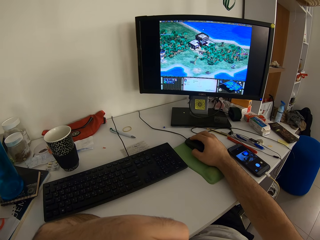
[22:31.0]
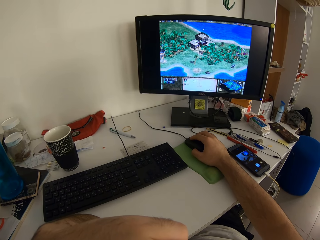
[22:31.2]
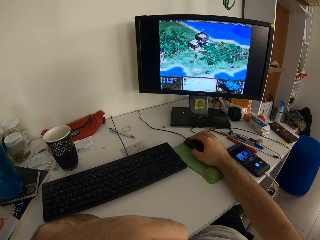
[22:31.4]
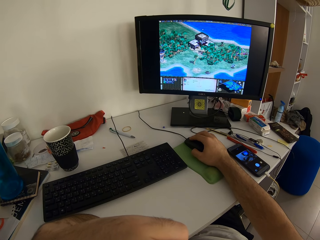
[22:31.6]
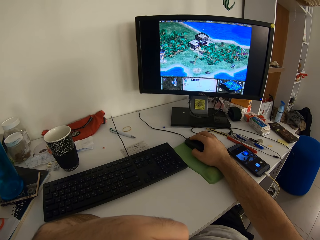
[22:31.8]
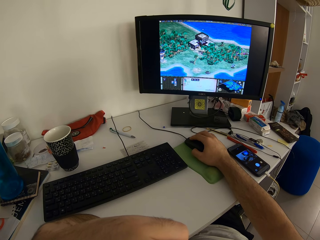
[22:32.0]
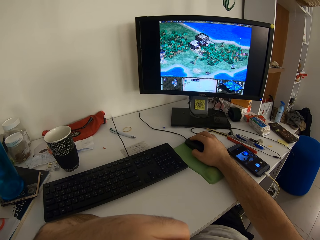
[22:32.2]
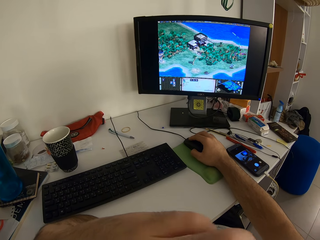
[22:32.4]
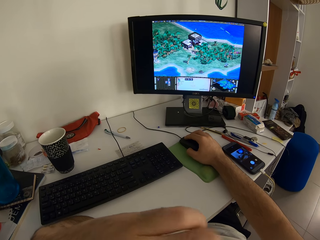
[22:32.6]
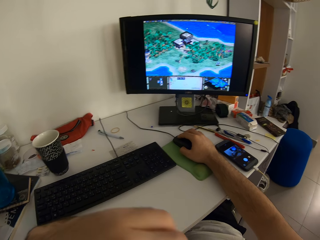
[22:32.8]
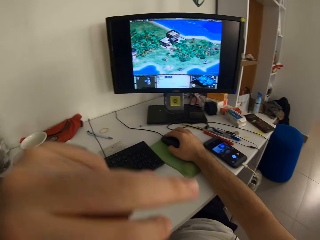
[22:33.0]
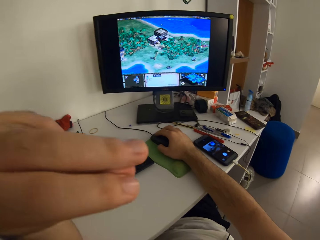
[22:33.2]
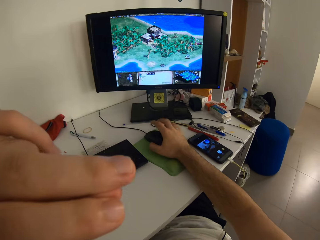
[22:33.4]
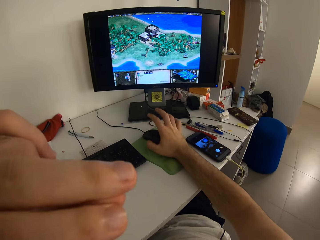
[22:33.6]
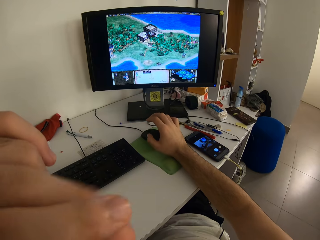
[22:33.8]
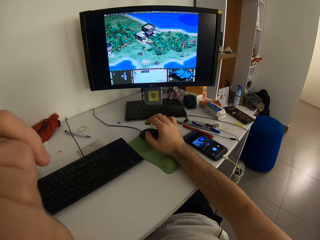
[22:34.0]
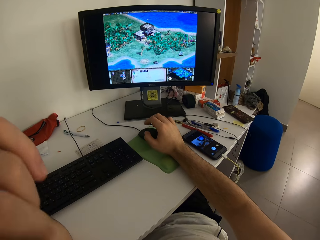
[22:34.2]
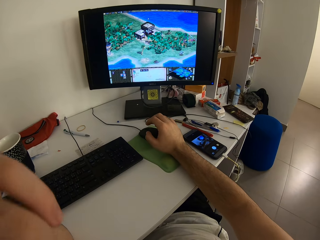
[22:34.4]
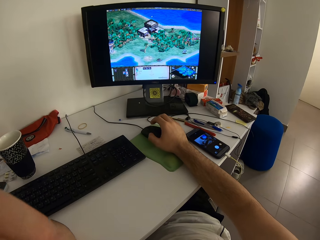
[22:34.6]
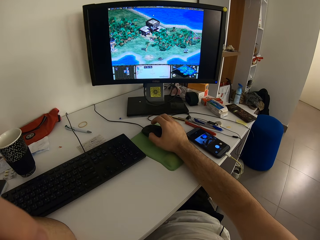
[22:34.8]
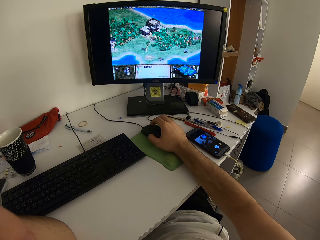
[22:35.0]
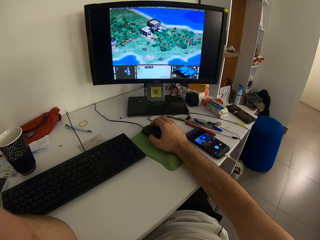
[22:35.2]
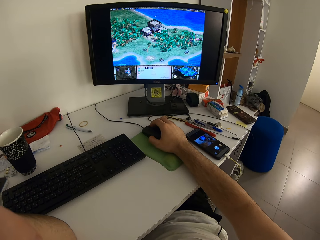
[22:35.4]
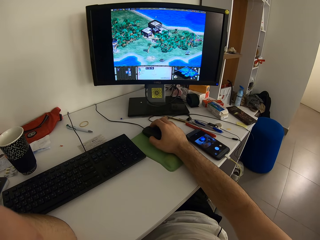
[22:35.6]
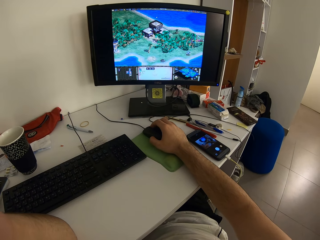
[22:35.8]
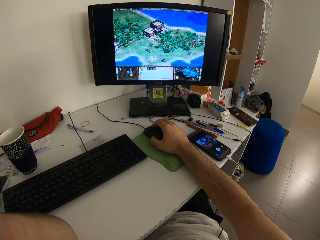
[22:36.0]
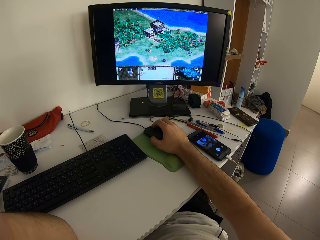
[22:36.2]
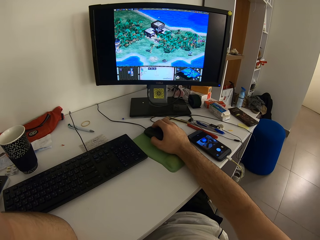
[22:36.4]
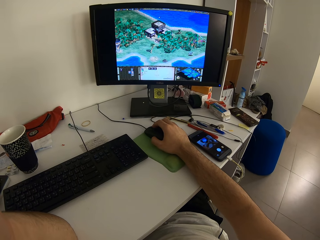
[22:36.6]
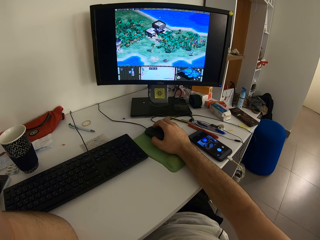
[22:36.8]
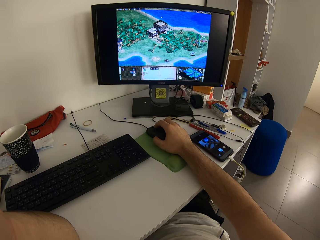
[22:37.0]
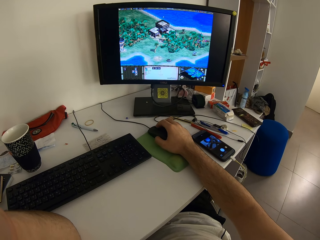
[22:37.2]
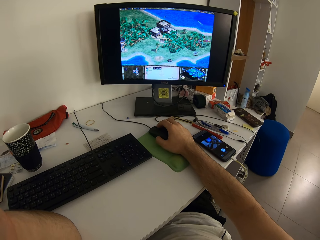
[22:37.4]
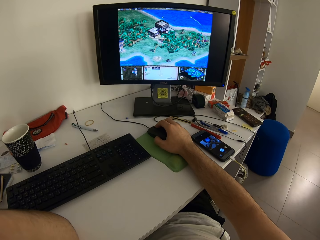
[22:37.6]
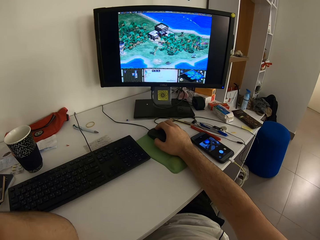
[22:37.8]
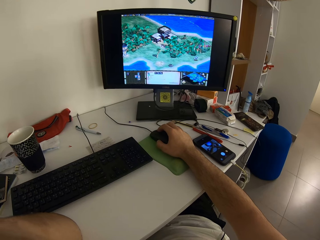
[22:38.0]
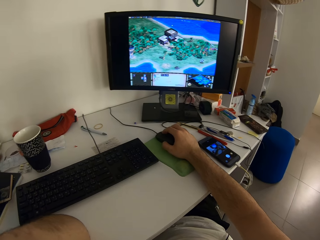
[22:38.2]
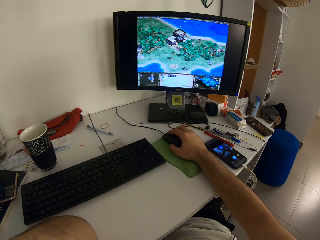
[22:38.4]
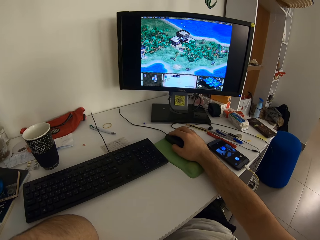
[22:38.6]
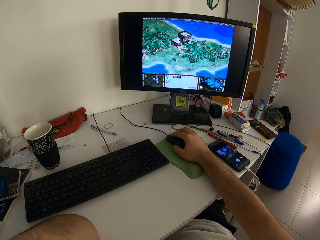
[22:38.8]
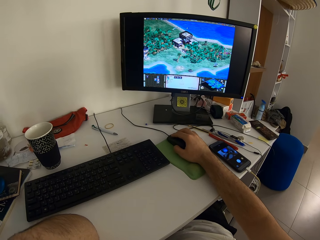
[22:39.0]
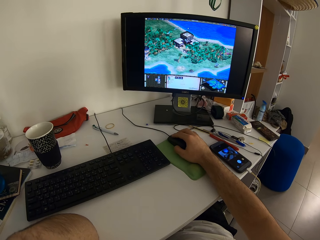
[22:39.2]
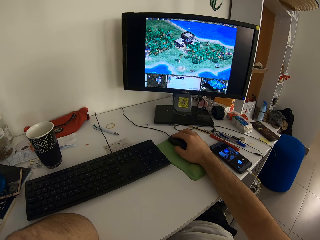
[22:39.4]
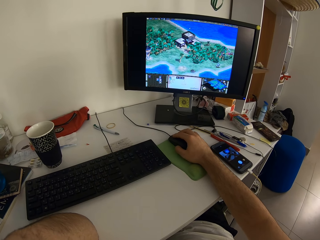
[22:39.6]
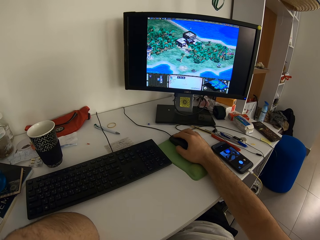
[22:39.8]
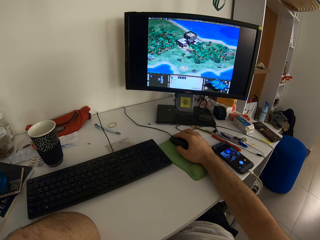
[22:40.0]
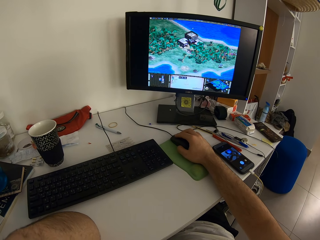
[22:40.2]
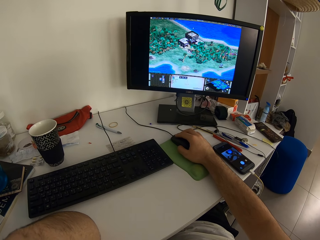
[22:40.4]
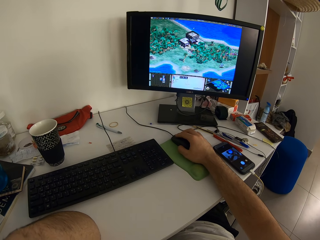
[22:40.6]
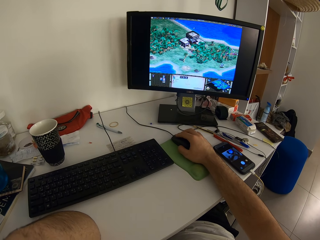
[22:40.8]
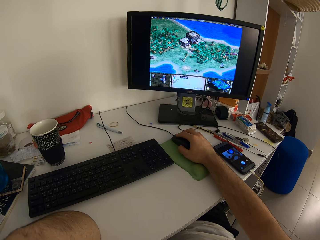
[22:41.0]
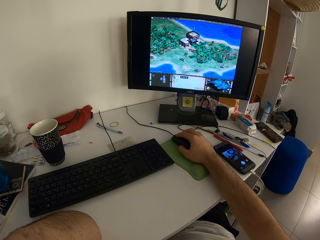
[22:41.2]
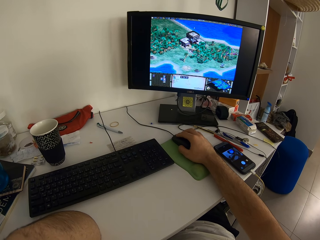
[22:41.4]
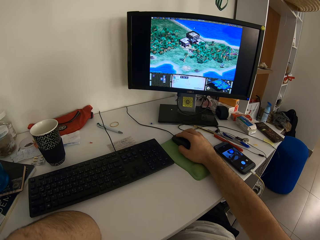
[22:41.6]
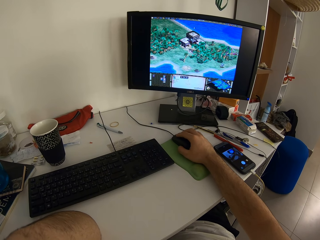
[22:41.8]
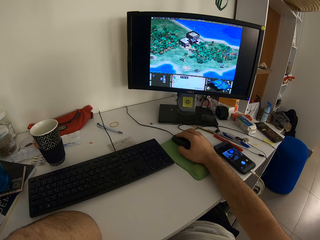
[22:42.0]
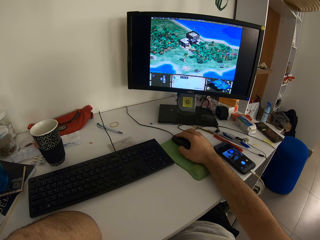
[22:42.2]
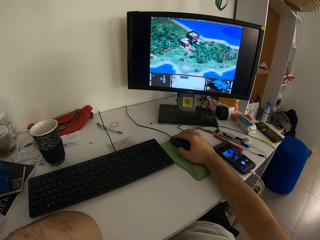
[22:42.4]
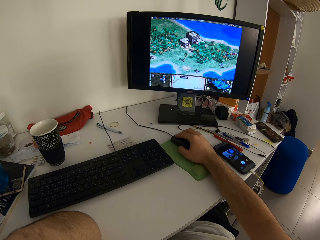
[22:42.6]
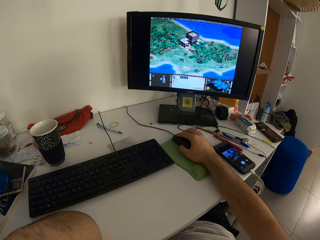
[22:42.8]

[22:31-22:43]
The camera wearer rubs fingers, lifts the left hand, lifts the right fingers, folds the left fingers and moves the left hand. They hold the mouse. They operate the computer.

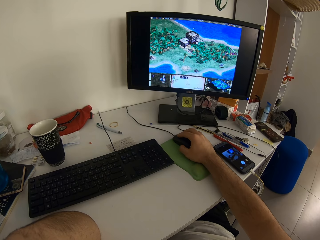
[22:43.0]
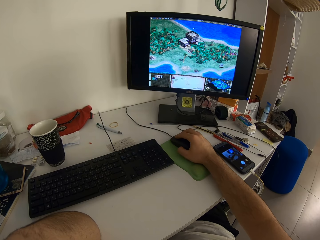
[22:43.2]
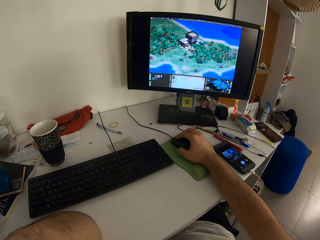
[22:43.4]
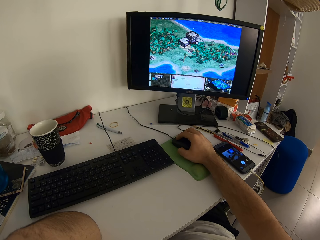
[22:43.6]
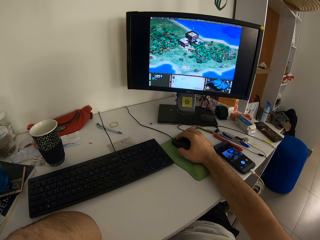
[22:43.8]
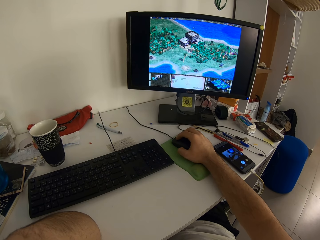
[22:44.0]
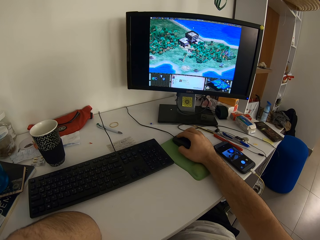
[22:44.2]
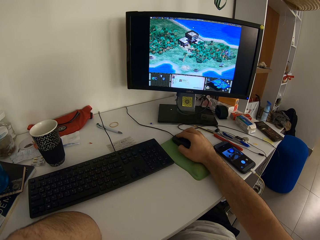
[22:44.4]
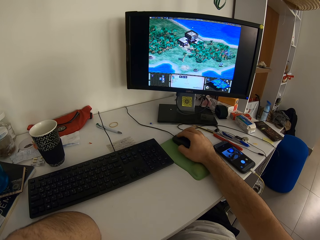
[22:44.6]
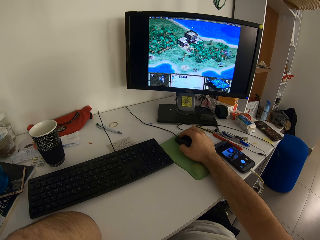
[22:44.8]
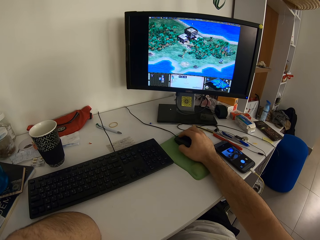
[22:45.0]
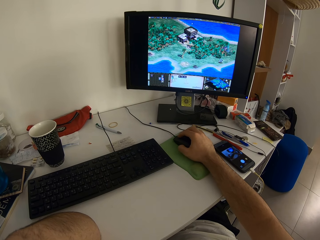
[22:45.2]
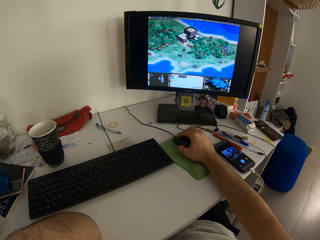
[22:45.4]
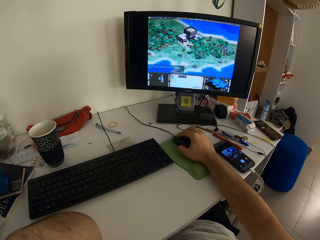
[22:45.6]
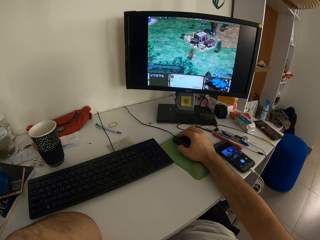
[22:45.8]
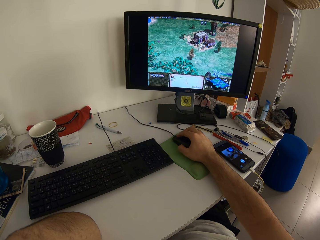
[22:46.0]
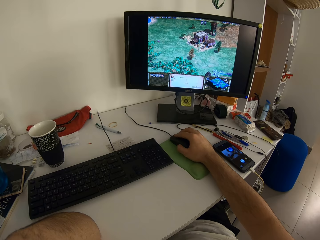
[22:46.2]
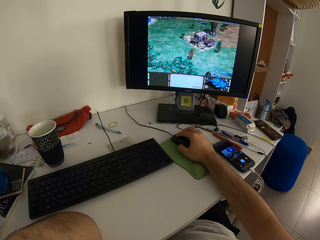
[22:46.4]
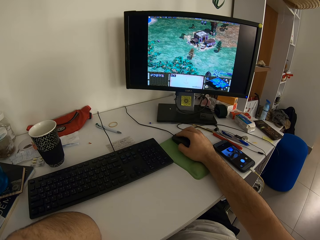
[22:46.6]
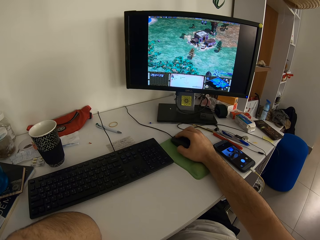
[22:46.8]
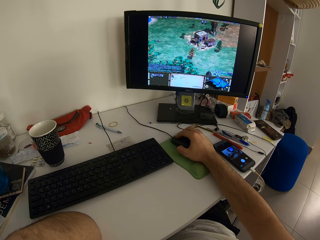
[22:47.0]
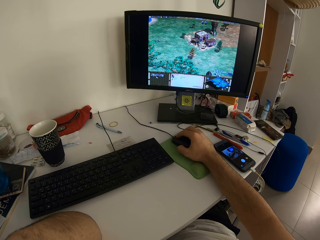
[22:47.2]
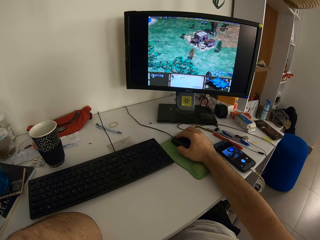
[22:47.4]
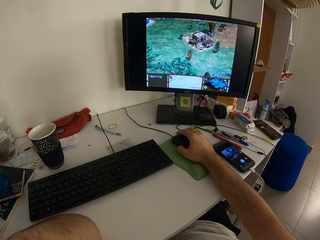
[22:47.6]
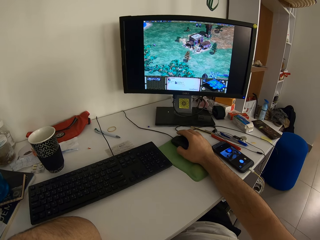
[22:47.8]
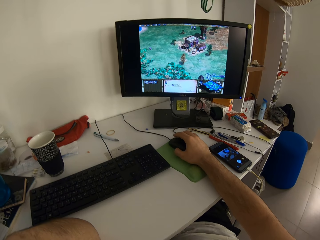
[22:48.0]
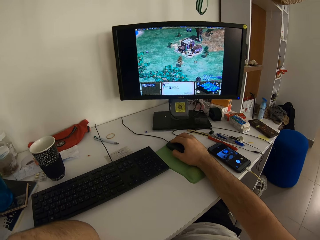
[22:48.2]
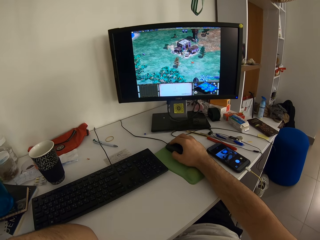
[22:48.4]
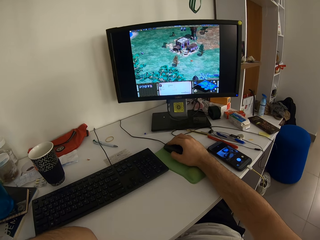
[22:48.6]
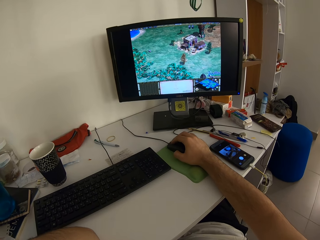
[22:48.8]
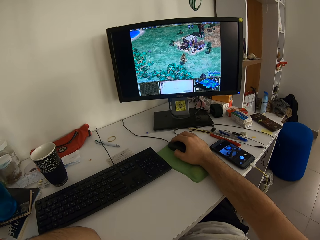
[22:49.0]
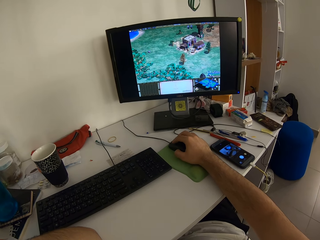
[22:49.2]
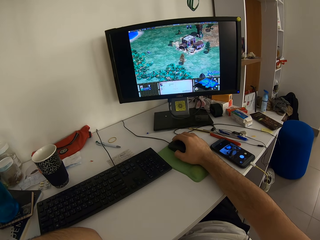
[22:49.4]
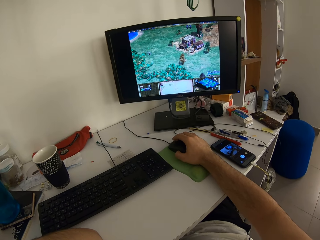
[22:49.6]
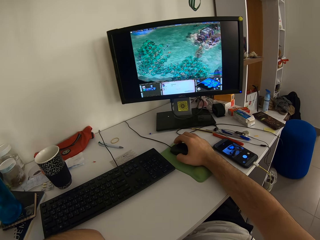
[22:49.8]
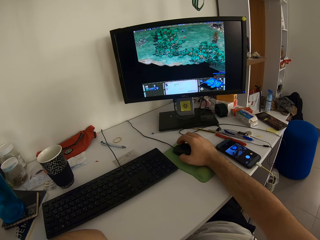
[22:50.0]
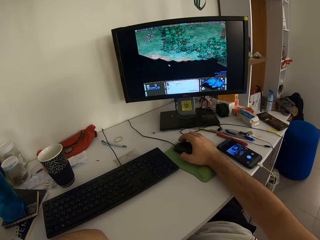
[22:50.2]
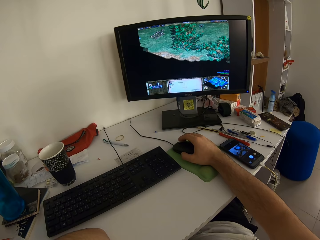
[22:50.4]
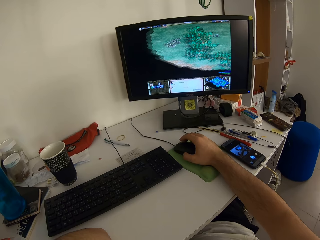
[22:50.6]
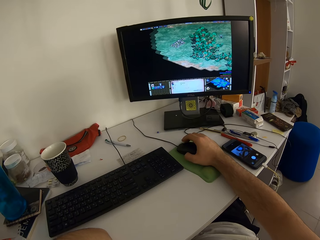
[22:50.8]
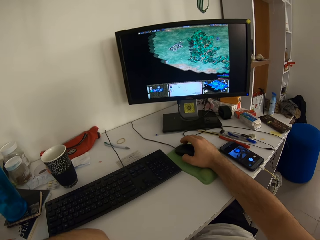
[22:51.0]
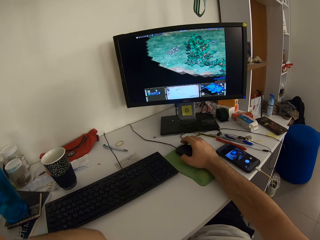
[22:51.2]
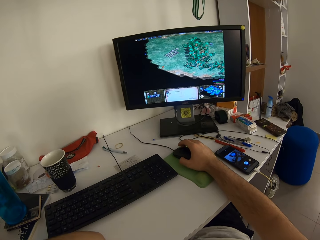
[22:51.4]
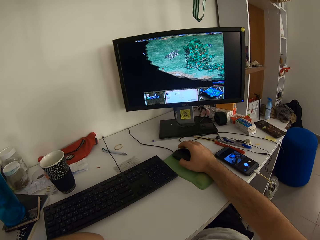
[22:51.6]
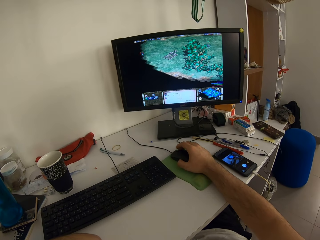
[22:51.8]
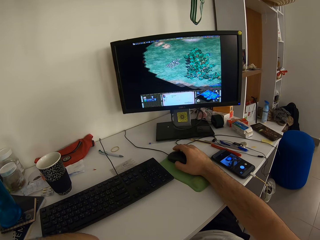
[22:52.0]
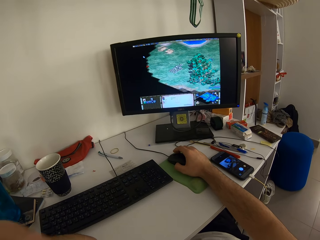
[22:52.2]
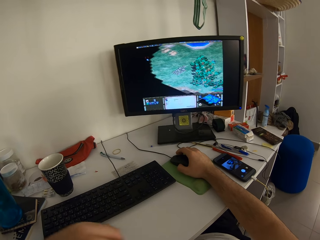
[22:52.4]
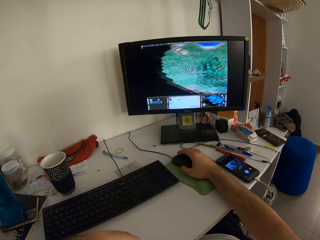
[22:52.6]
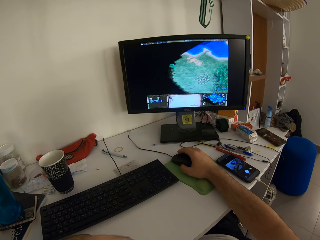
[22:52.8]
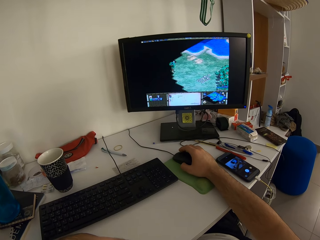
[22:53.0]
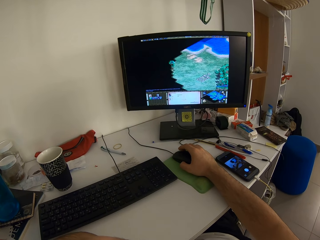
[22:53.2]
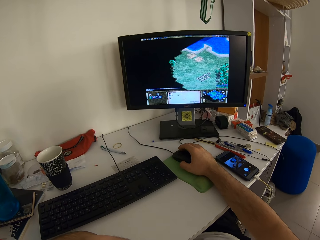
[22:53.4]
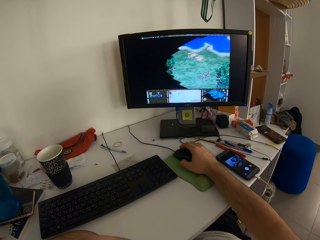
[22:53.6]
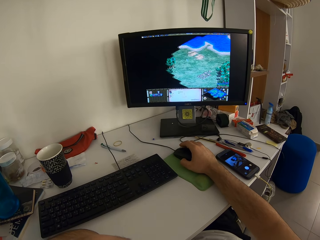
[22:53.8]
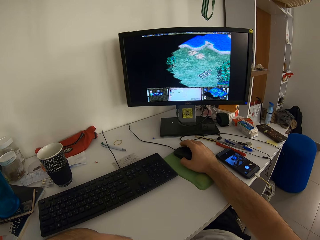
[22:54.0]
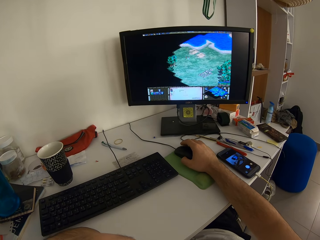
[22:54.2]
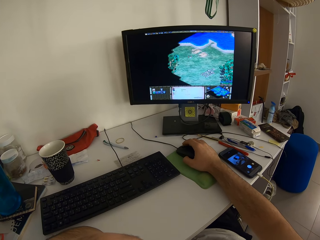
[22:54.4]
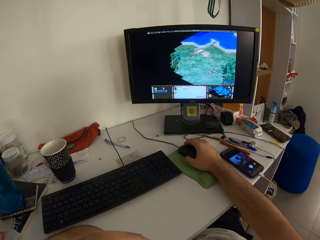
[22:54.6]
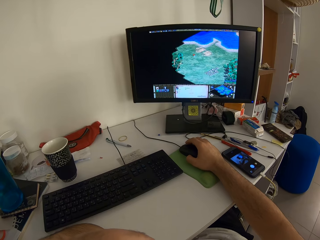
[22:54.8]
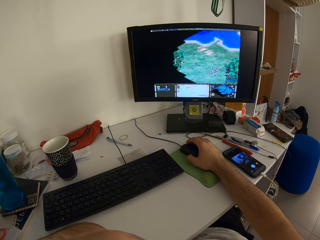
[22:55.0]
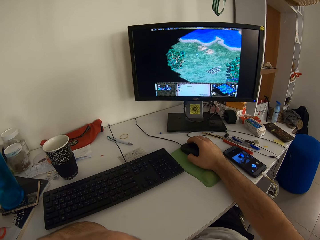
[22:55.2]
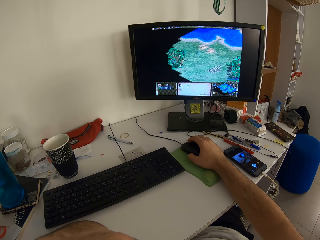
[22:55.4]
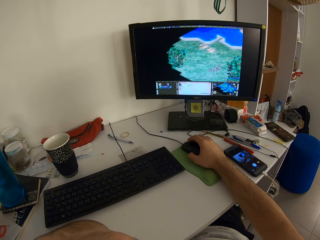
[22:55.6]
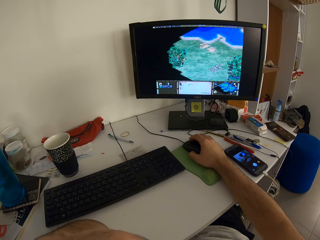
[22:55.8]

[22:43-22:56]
The camera wearer moves the left hand.
